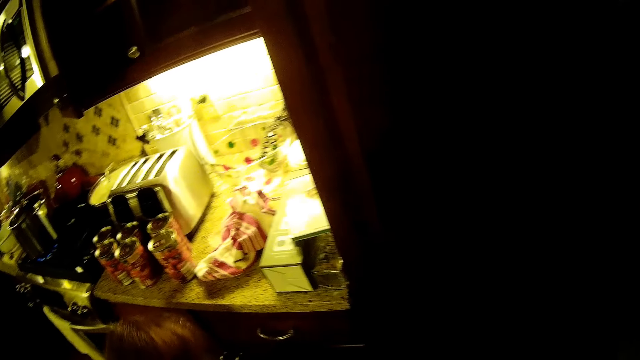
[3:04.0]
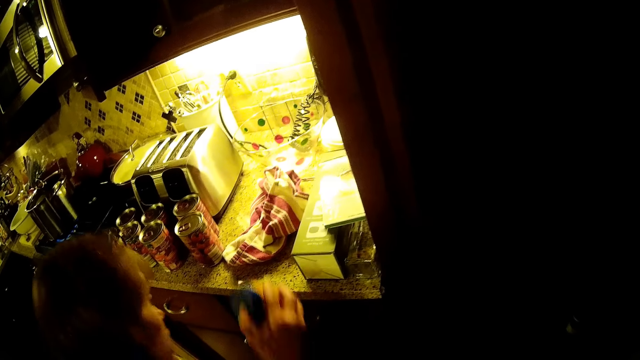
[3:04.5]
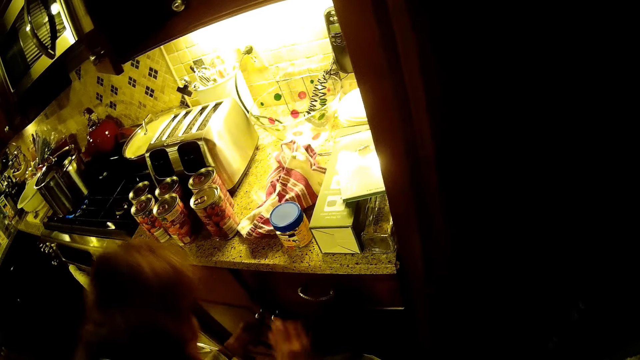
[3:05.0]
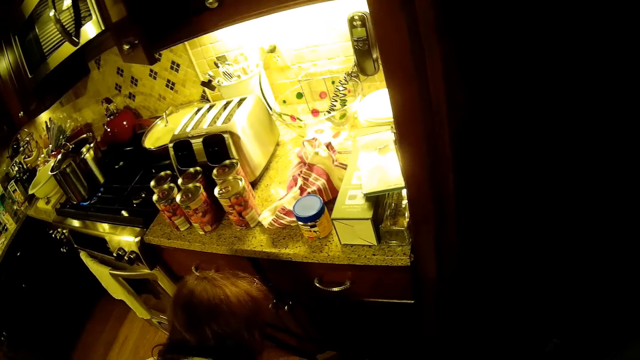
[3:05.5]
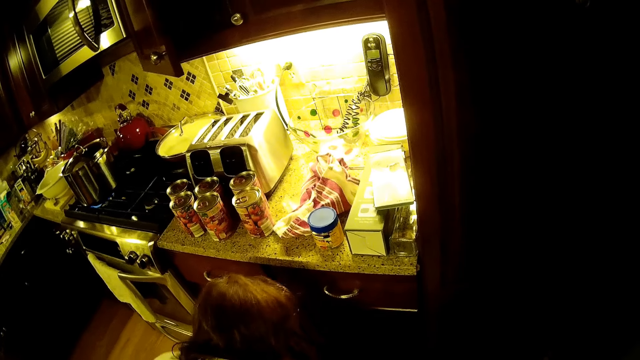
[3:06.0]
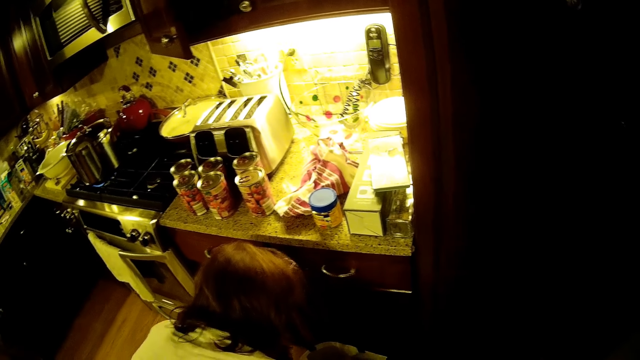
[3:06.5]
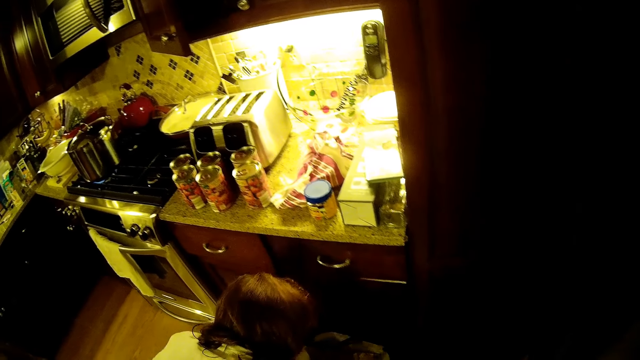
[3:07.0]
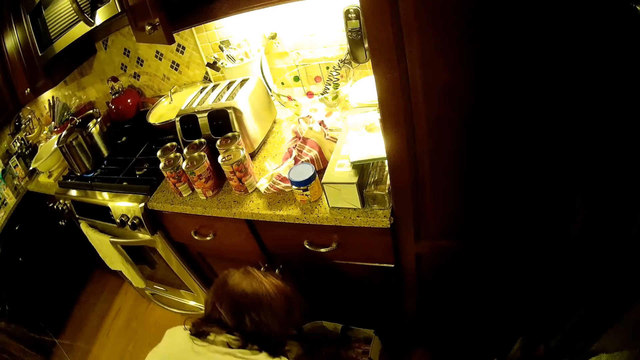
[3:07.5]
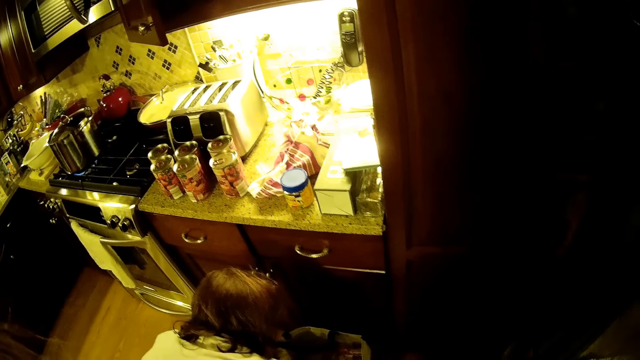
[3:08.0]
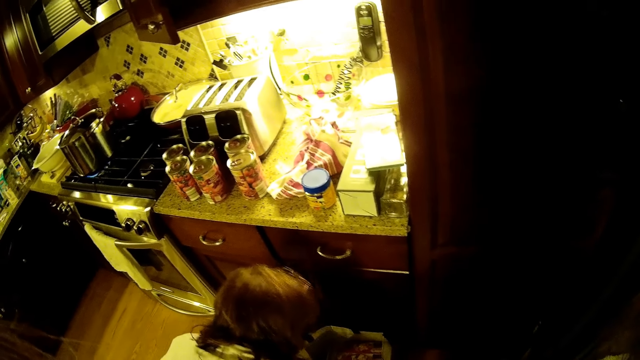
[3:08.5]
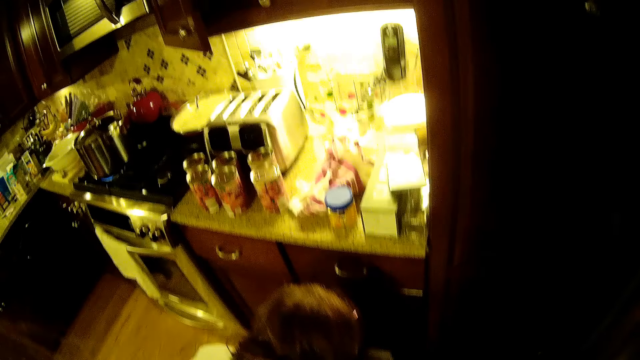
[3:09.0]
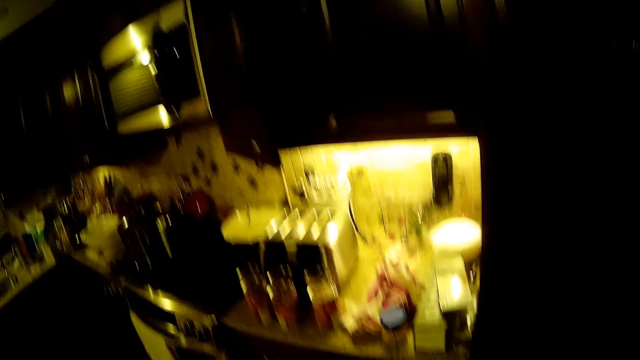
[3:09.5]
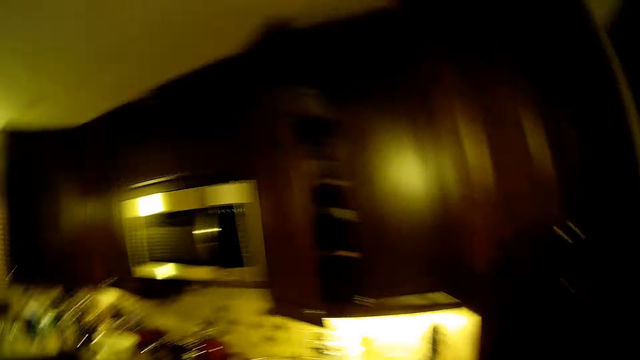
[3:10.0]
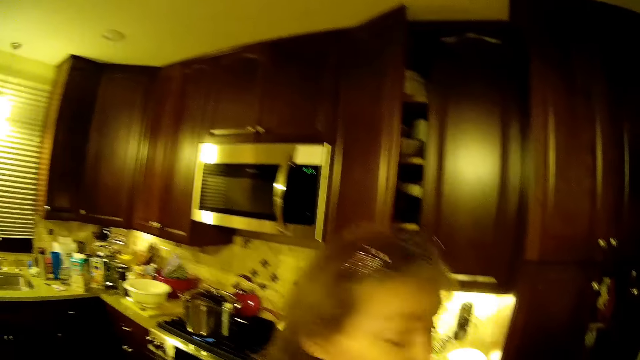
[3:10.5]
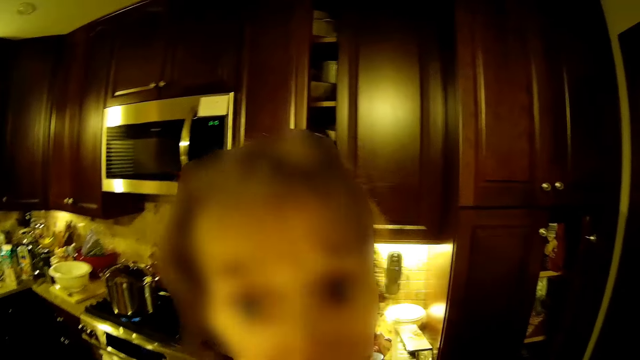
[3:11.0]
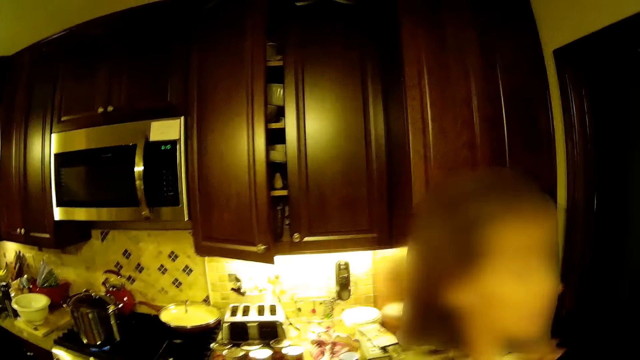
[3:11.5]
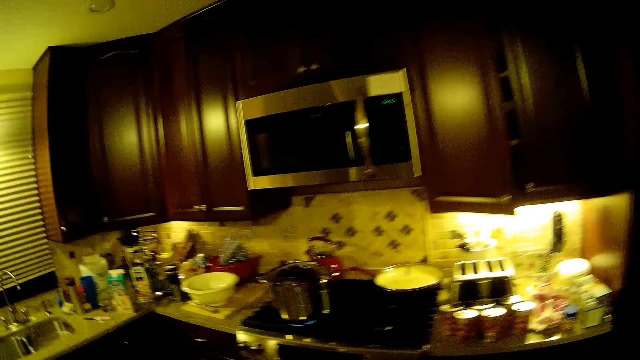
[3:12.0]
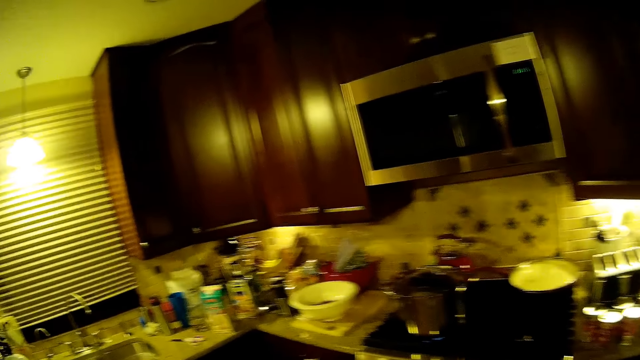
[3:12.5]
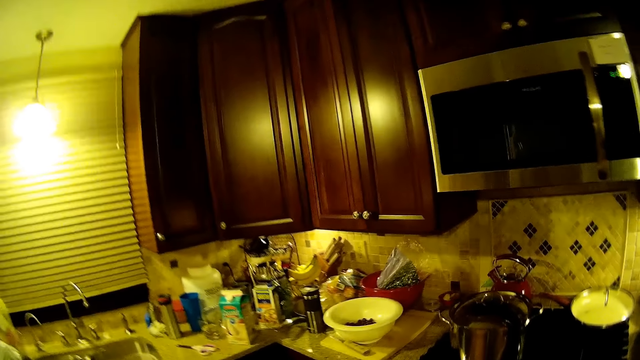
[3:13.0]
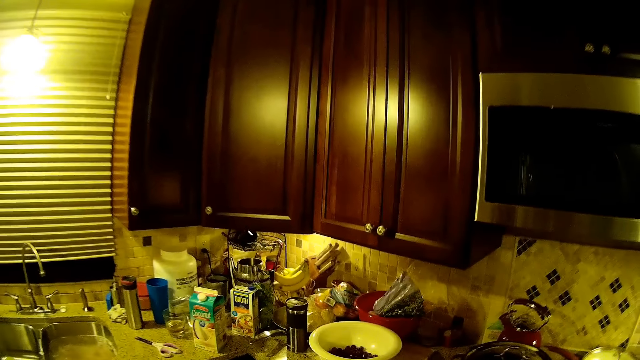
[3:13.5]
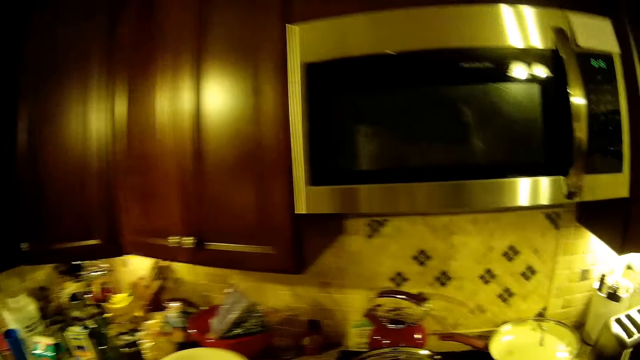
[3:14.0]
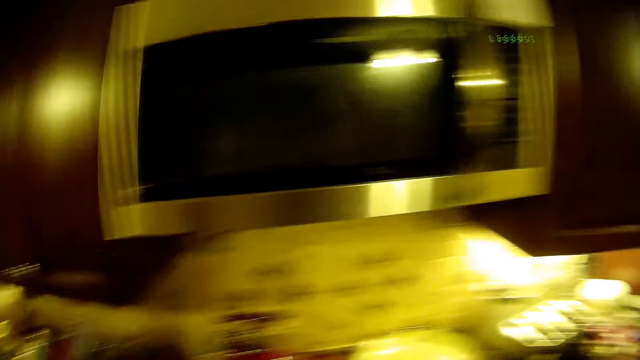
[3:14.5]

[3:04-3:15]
A woman picks up something in the carrier bag. The woman puts a container on the kitchen counter. The woman walks on the floor. The camera wearer walks on the floor.

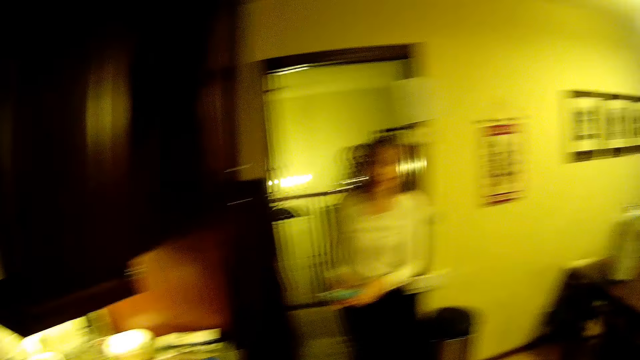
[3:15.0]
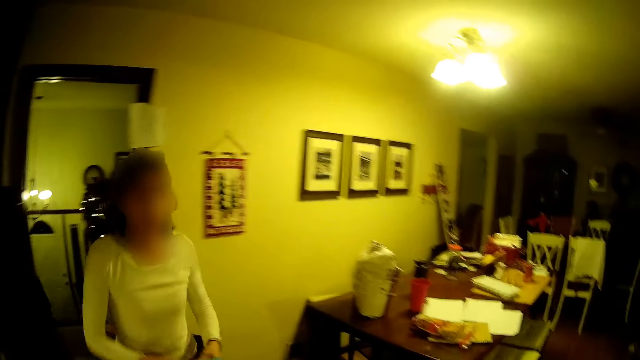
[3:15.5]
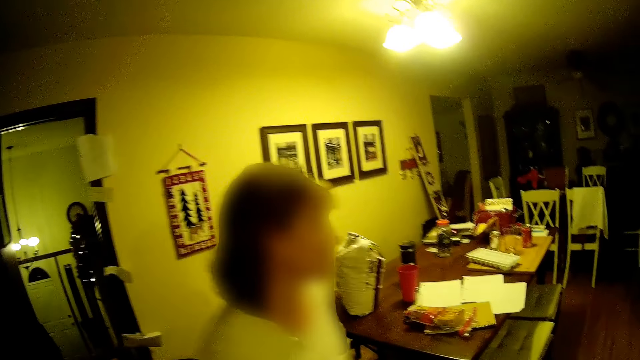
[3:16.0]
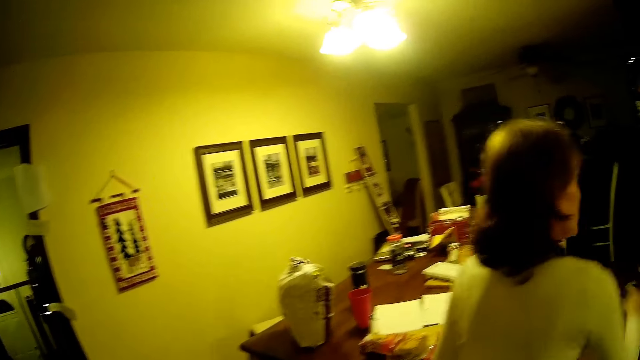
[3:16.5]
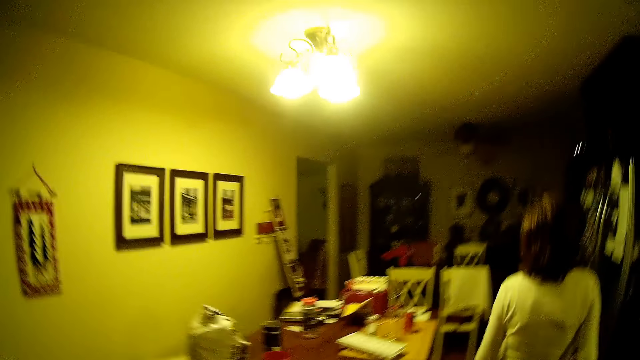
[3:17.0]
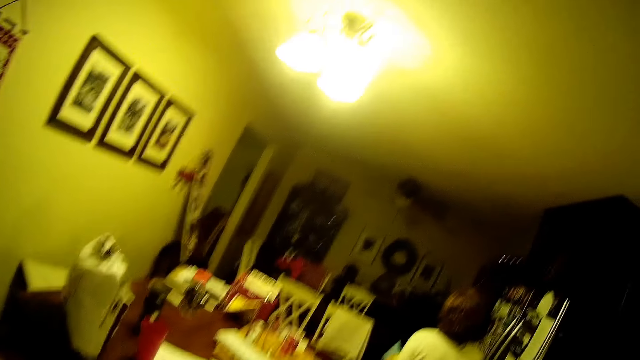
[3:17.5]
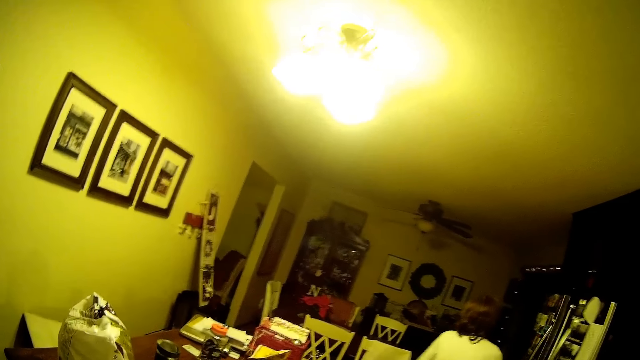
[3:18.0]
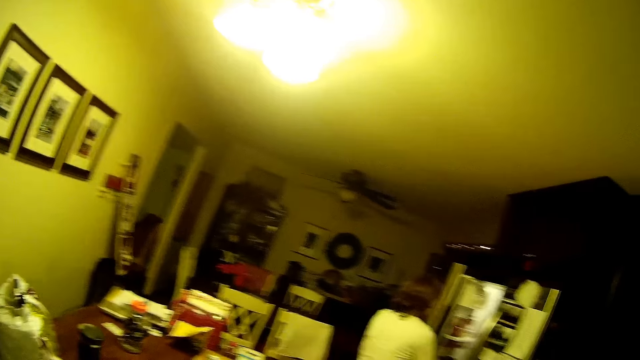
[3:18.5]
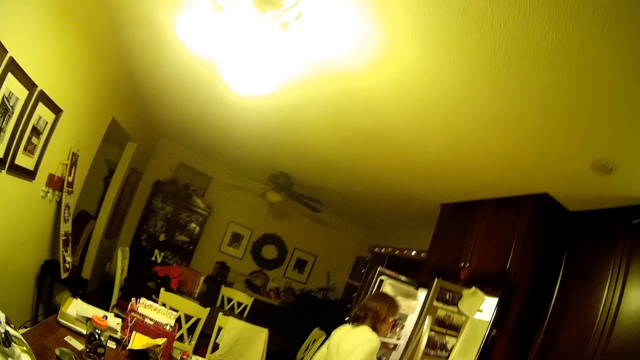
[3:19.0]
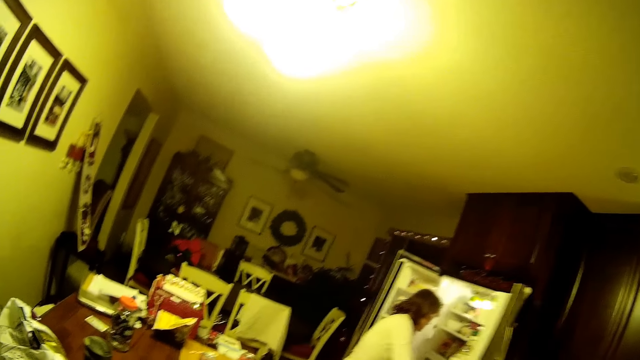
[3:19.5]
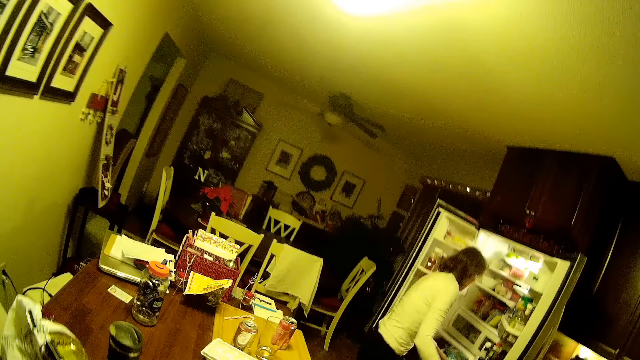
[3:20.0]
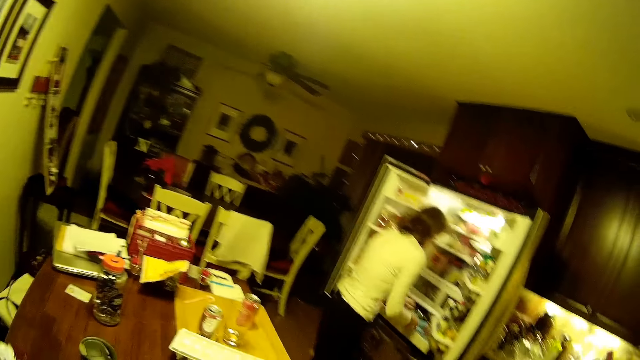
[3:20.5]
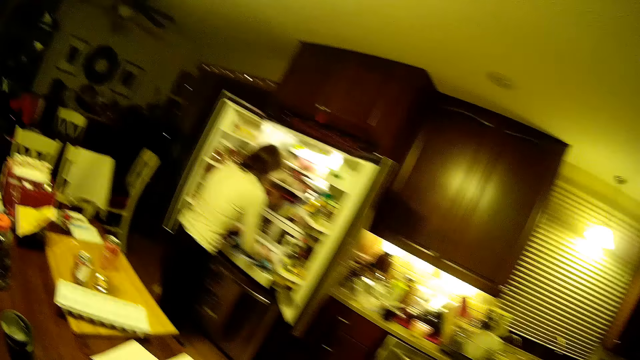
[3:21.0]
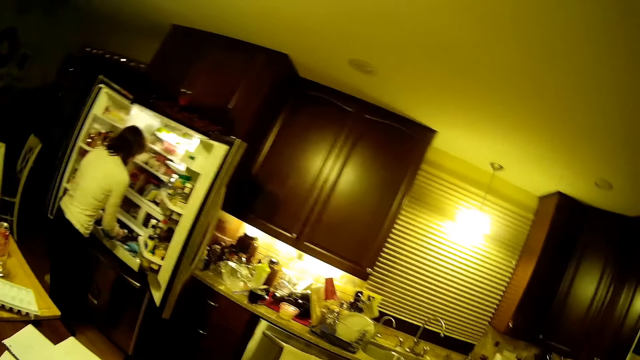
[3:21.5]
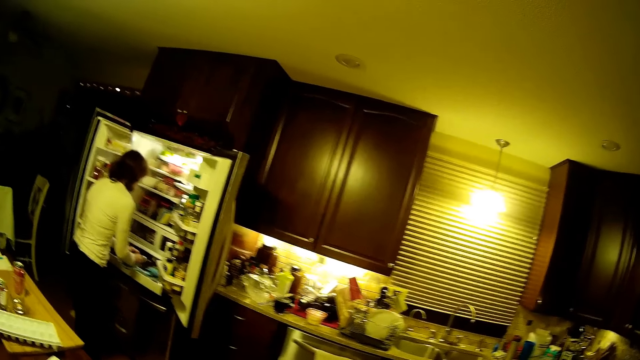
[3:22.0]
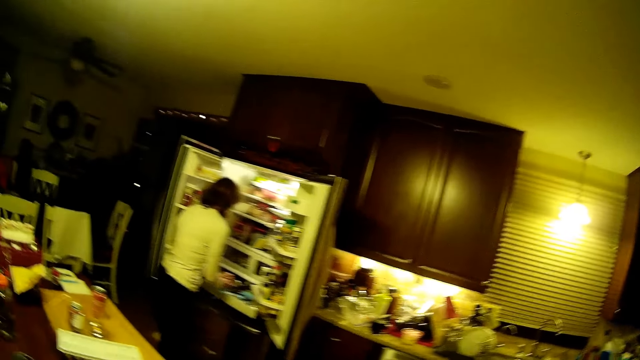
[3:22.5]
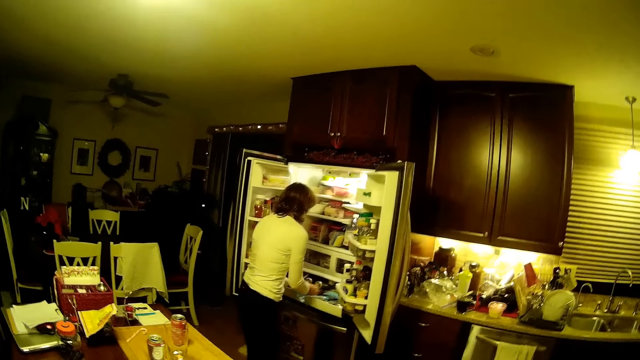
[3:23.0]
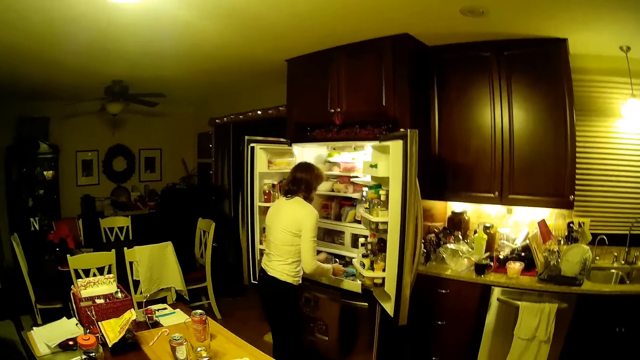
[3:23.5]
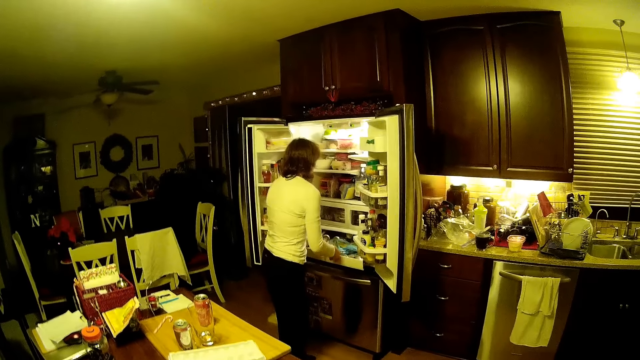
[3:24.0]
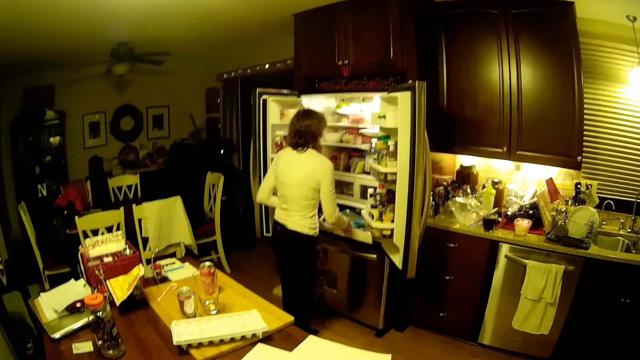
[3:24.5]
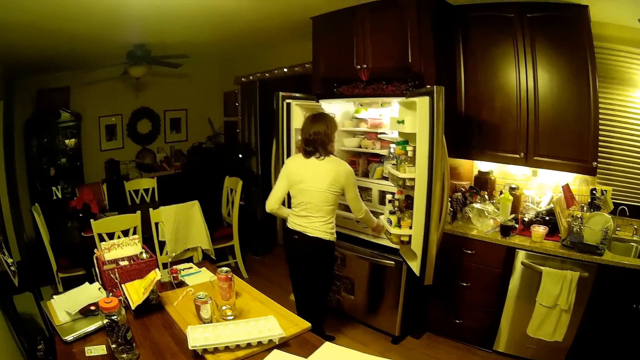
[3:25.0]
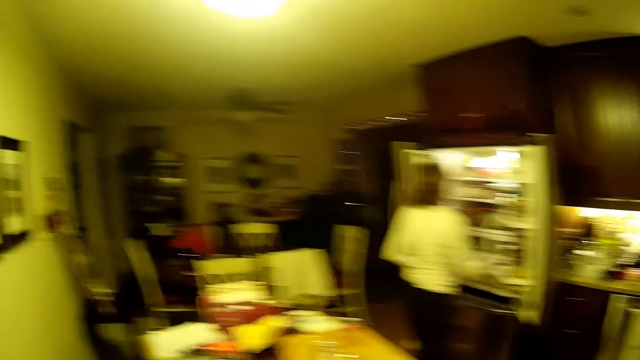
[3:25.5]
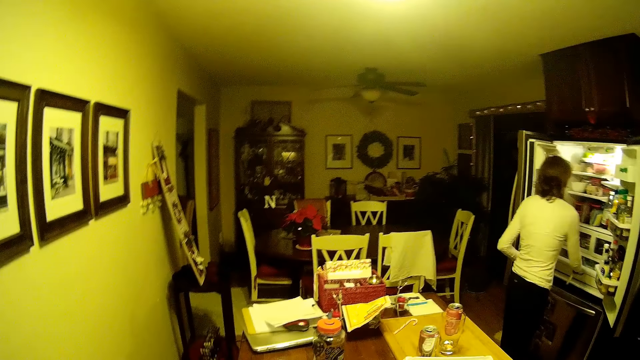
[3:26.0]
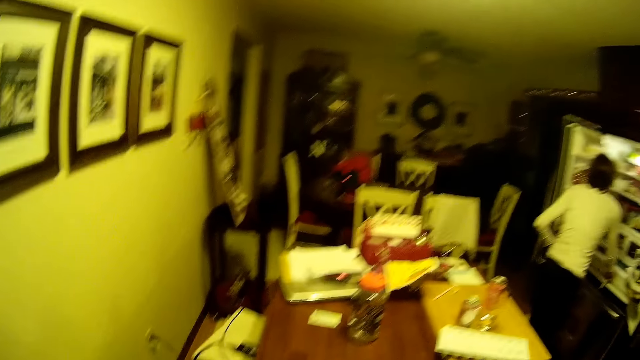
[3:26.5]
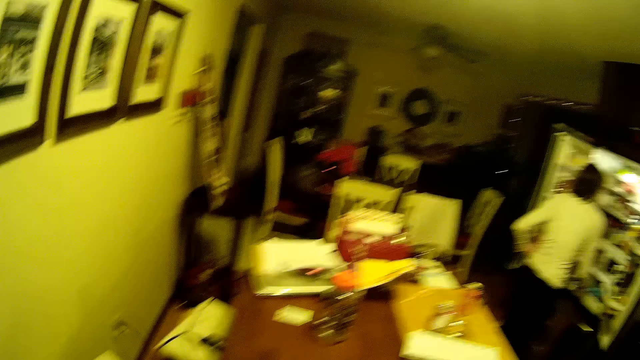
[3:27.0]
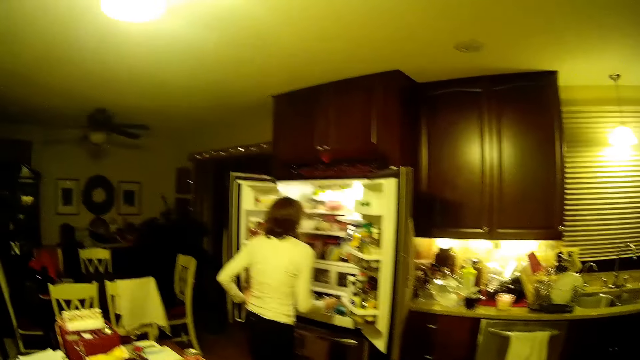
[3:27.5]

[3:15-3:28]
A woman walks around the kitchen. The woman opens the fridge. The woman picks up something in the fridge. The woman pushes a crisper.
